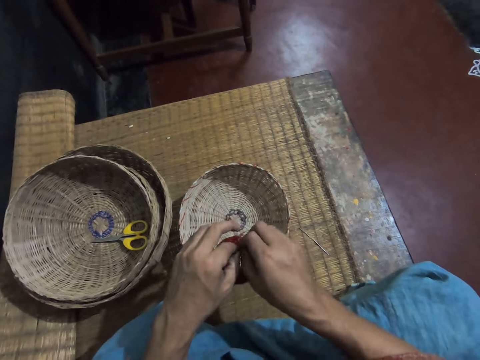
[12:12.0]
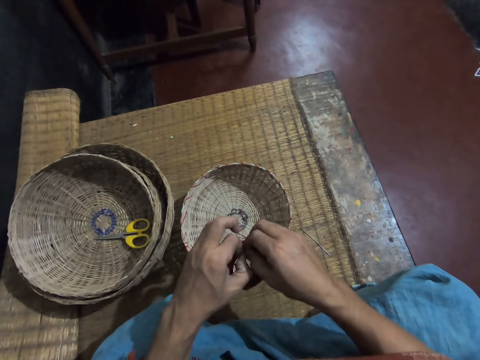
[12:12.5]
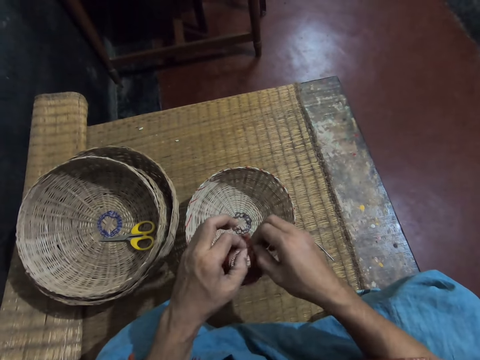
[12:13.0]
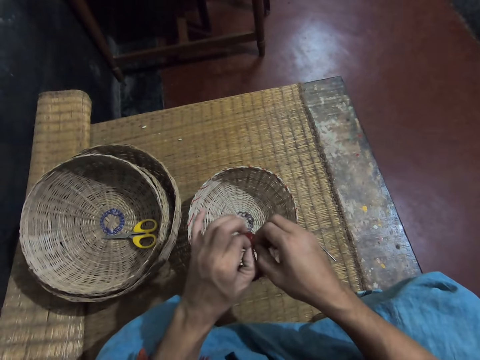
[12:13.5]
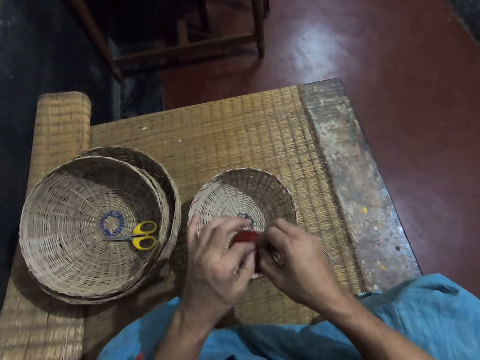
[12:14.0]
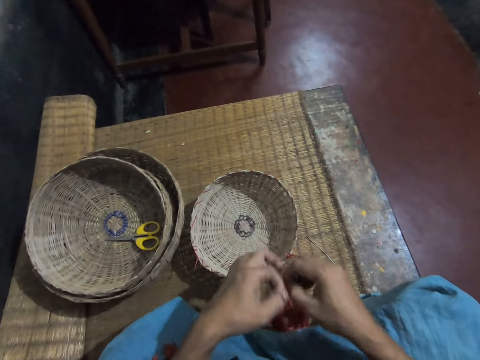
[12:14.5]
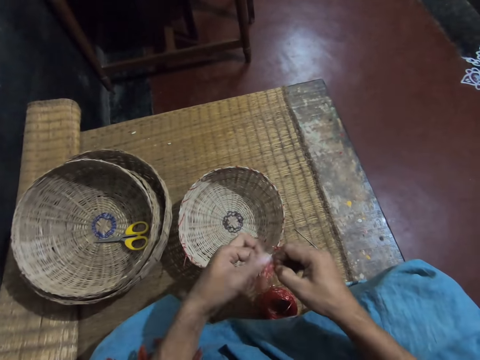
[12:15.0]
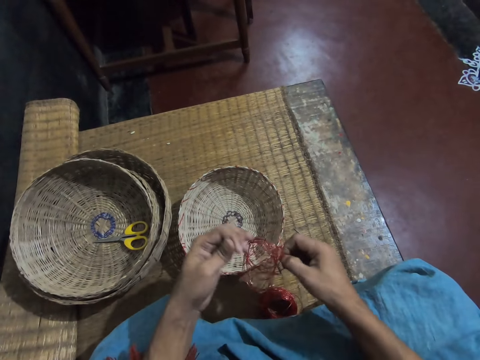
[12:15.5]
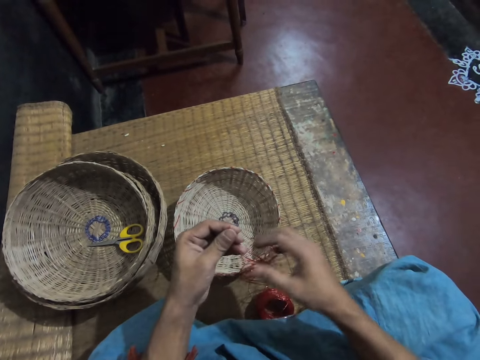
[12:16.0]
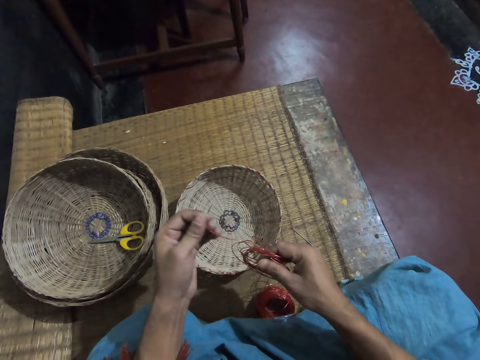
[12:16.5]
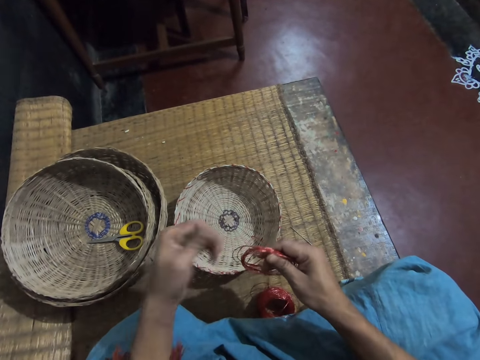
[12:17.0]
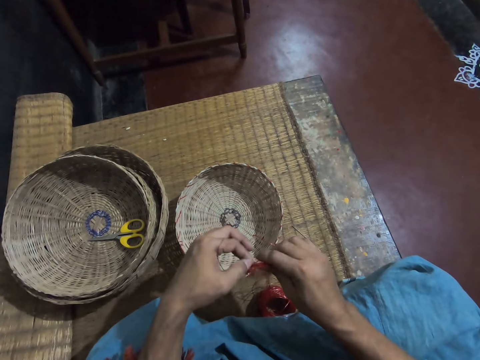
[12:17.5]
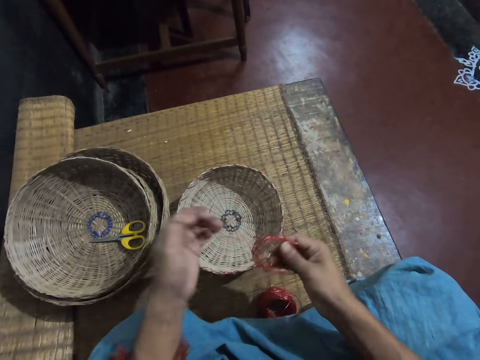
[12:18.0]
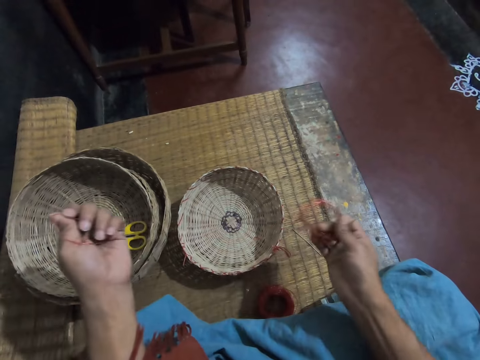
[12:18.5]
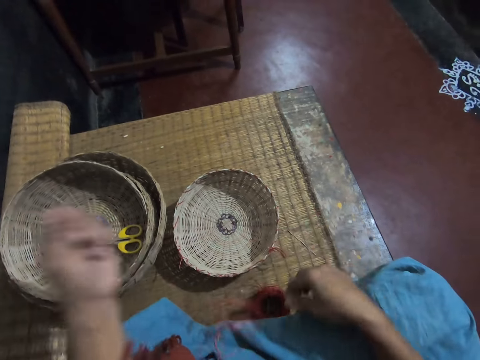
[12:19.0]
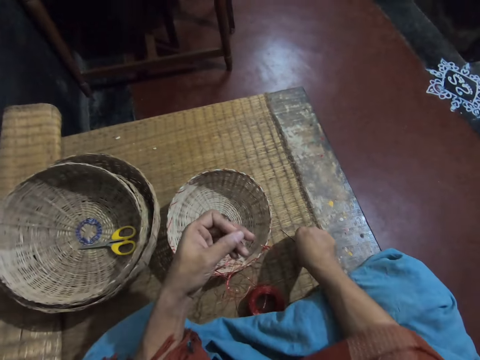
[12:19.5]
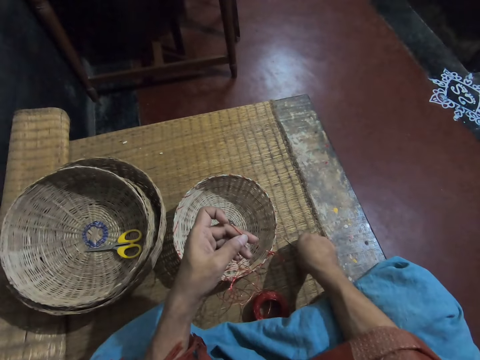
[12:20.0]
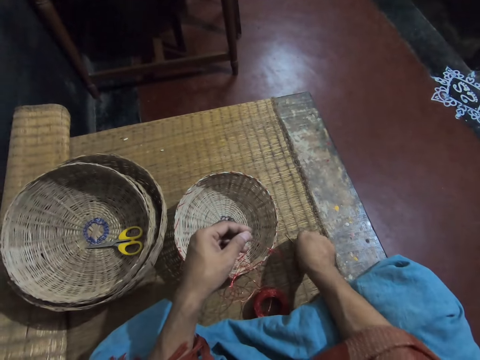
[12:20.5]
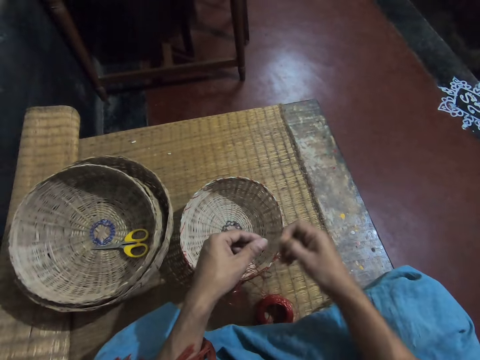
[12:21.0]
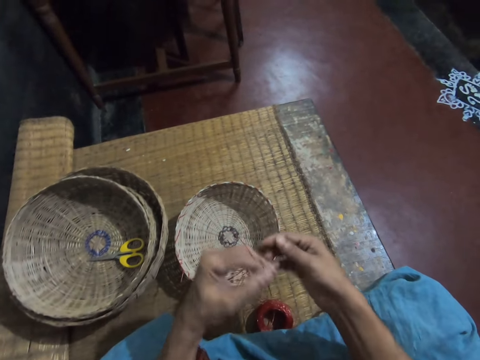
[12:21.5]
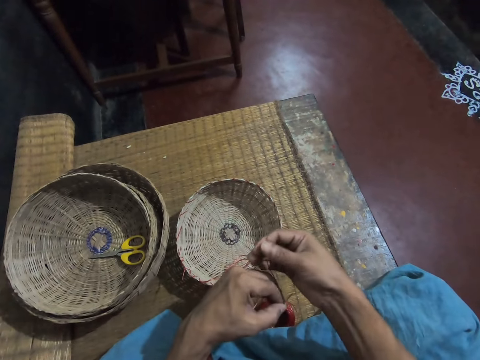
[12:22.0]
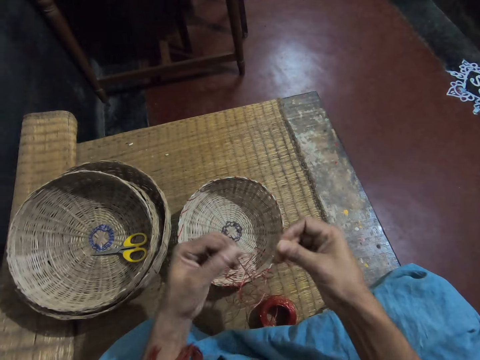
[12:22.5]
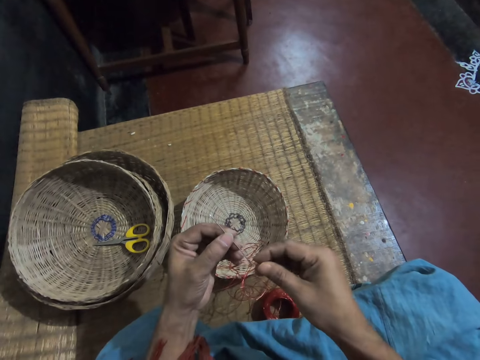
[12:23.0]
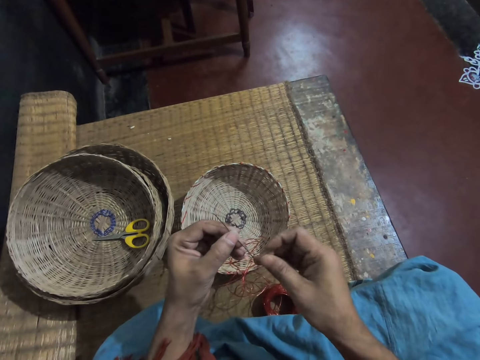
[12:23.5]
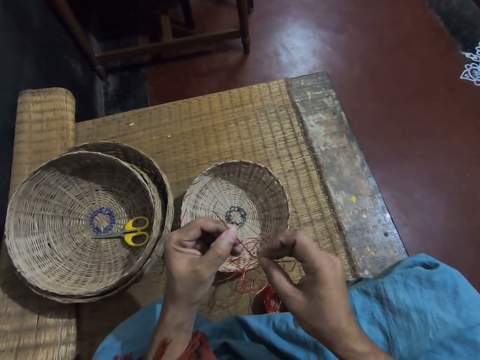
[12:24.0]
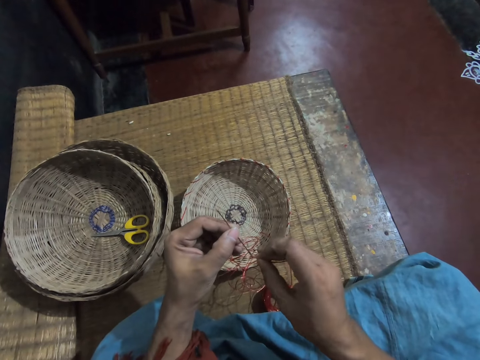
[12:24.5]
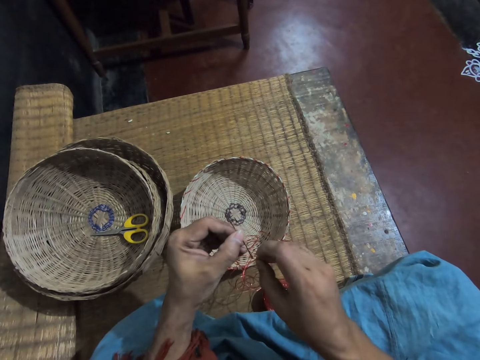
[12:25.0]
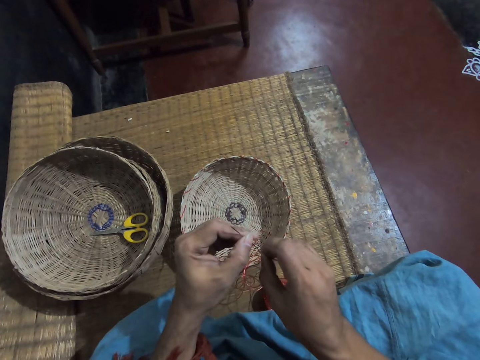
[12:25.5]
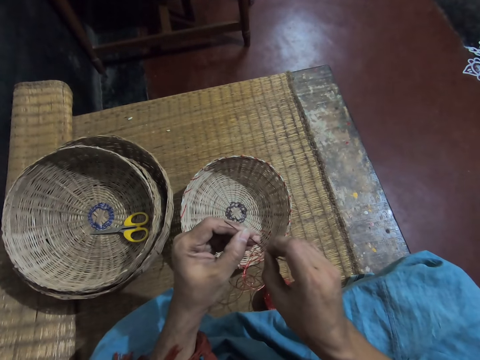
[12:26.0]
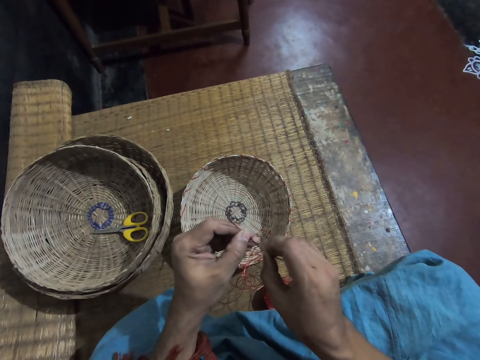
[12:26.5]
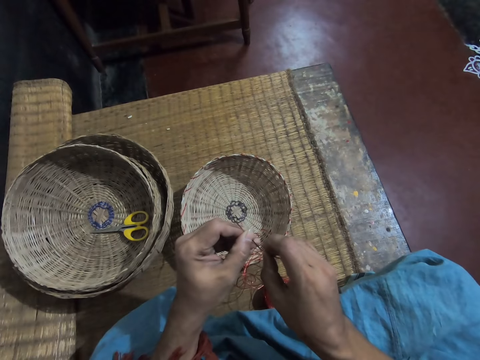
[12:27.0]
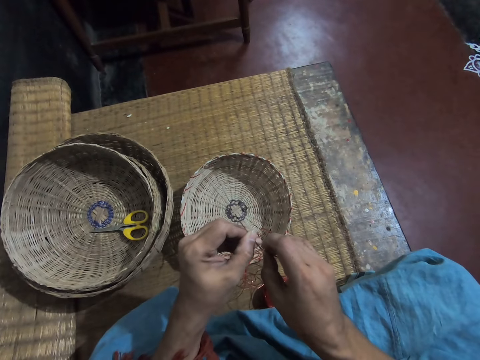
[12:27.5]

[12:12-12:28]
The camera wearer picks the needle from the top of the mat. They put the thread in the needle hole.

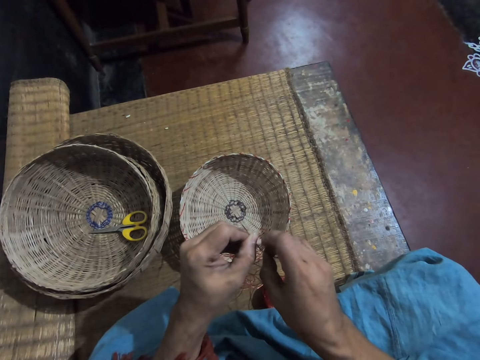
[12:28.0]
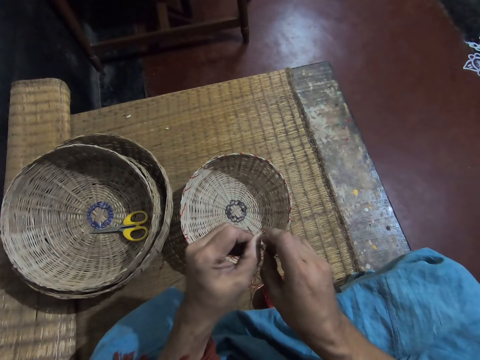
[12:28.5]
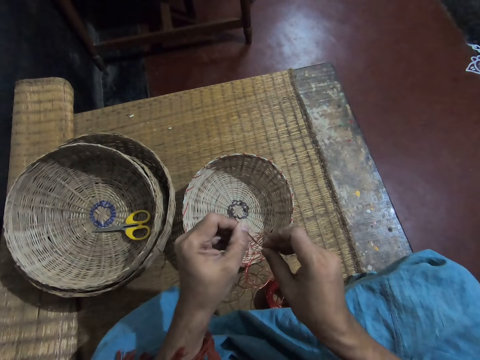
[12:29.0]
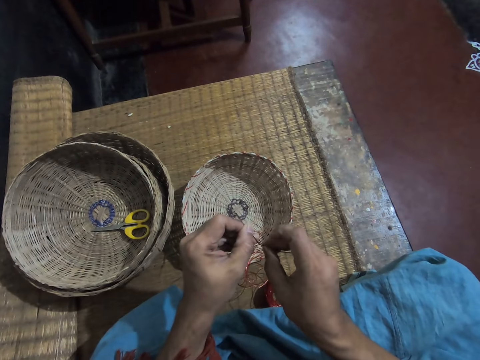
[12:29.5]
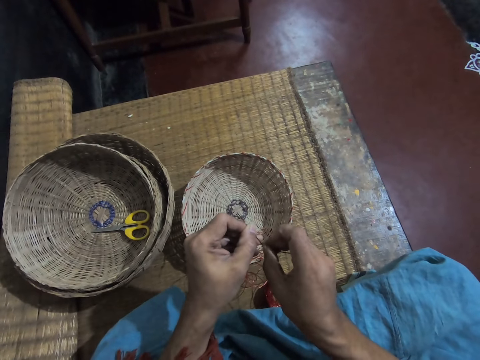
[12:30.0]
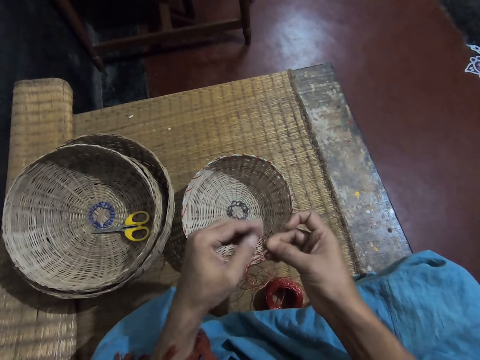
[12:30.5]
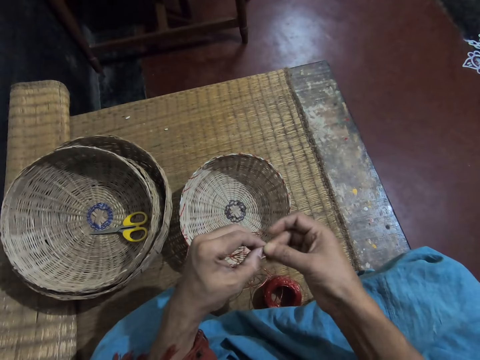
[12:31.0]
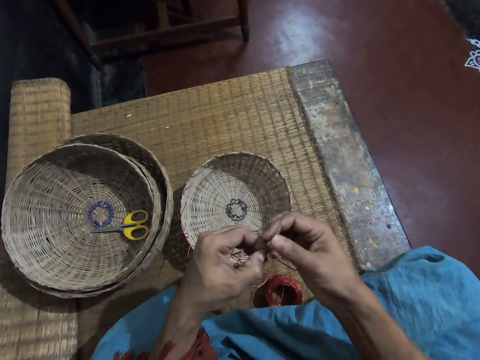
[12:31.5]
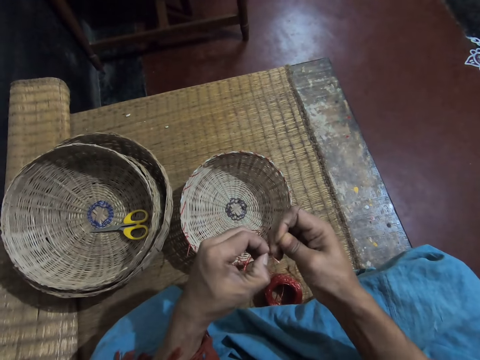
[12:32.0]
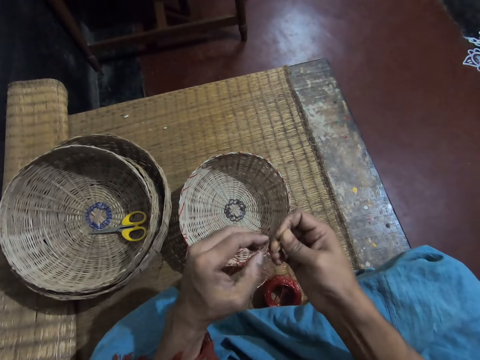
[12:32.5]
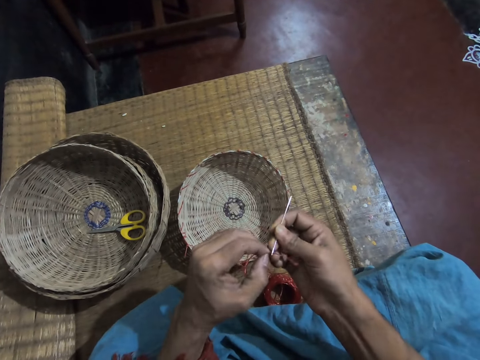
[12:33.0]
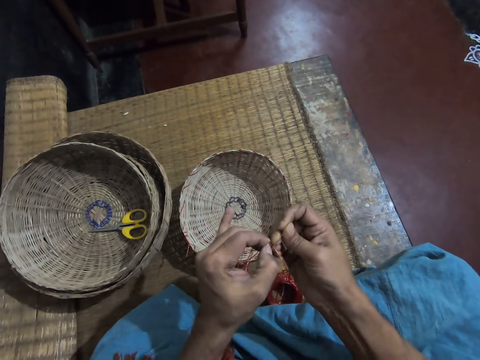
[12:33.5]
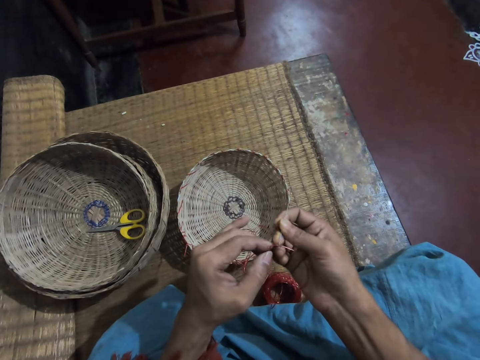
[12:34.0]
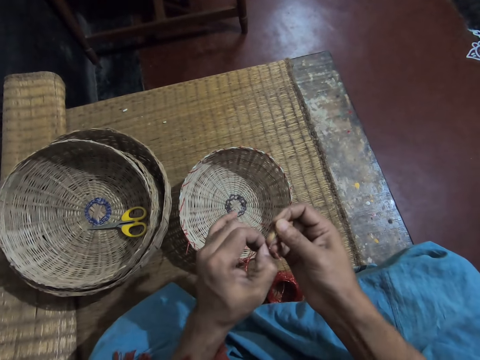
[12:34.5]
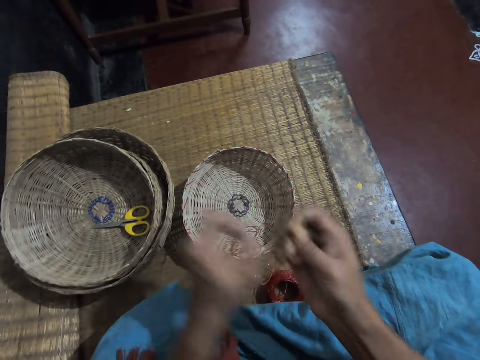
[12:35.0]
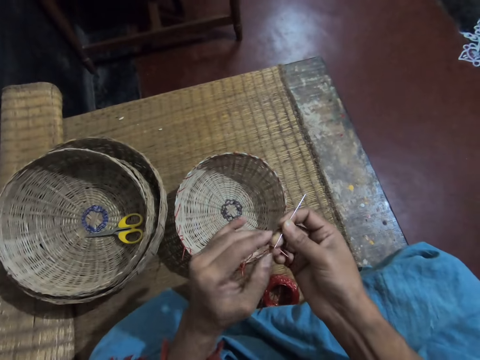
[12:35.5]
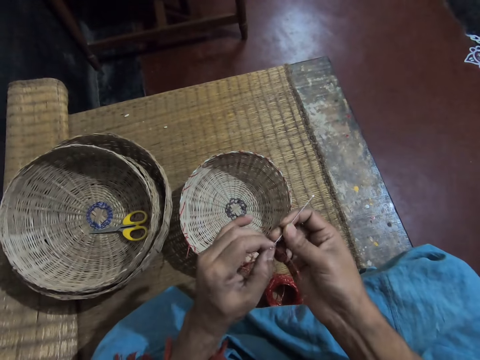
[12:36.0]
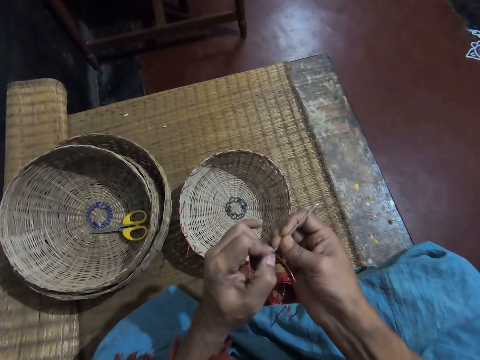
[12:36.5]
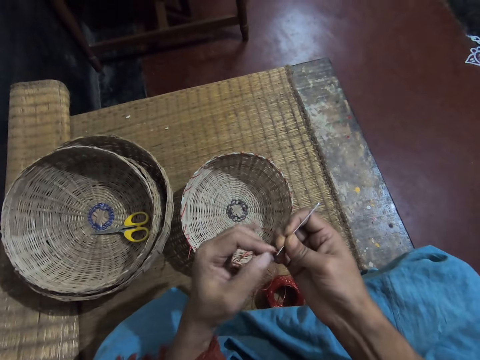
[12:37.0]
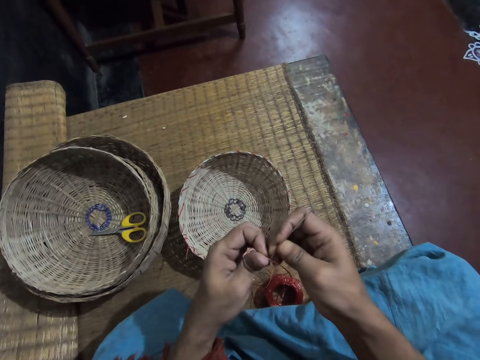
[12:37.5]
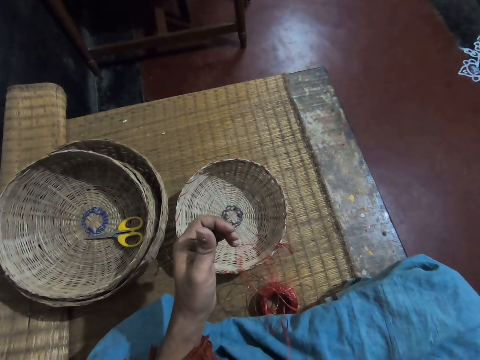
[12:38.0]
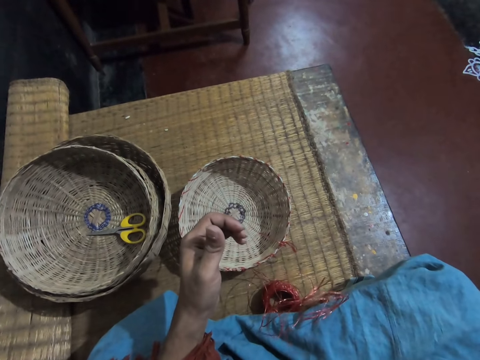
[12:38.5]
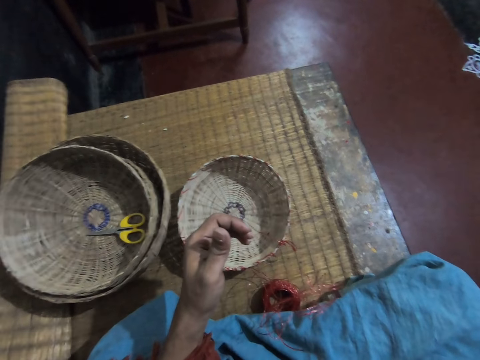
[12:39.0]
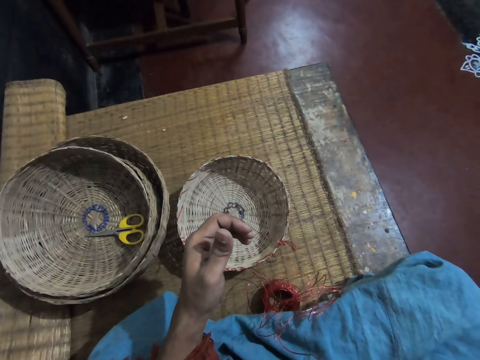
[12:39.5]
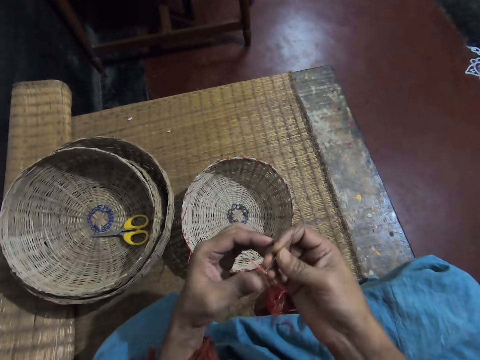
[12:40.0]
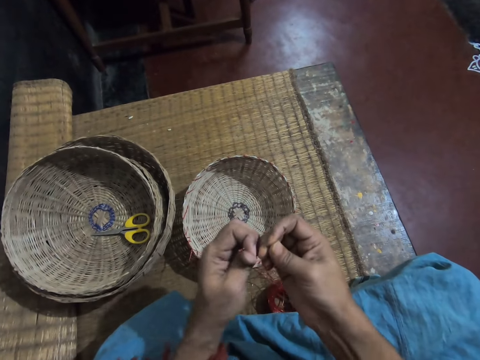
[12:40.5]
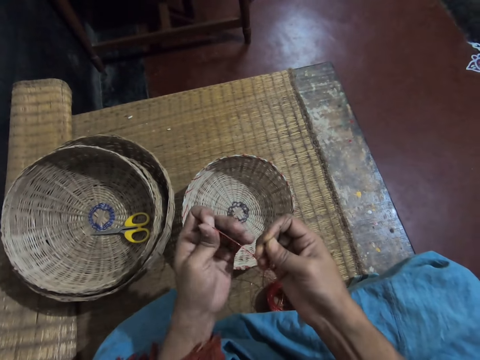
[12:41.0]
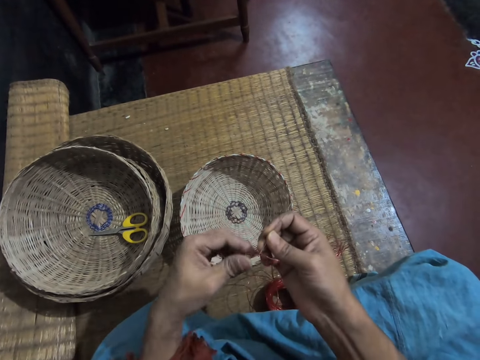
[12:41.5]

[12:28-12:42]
The camera wearer pulls the rope with the mouth.
